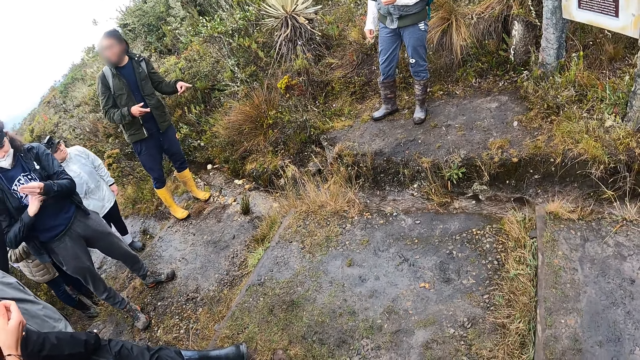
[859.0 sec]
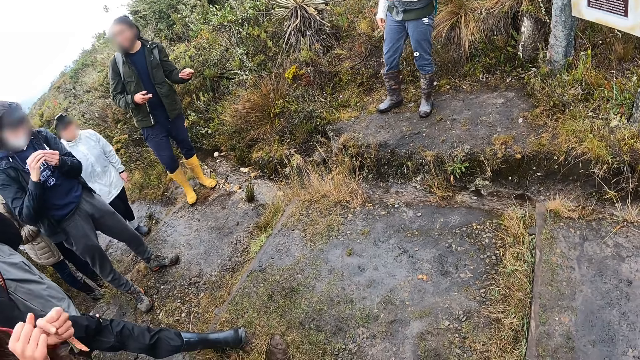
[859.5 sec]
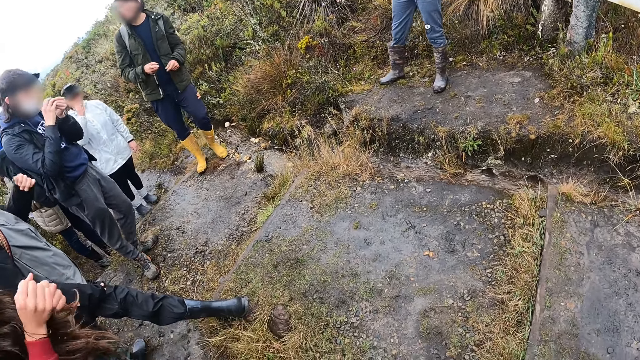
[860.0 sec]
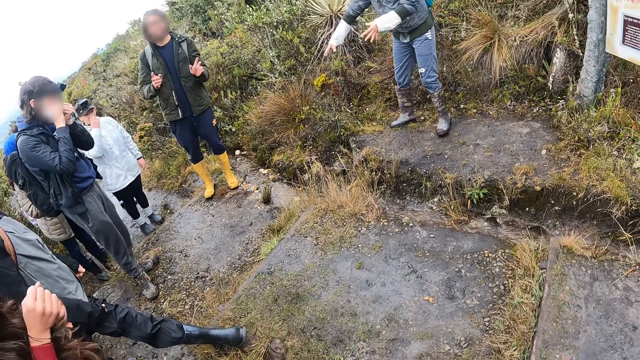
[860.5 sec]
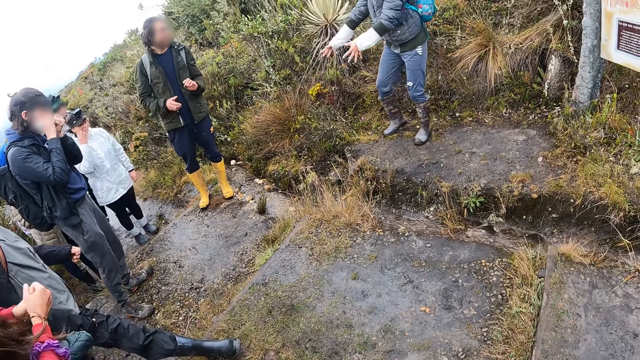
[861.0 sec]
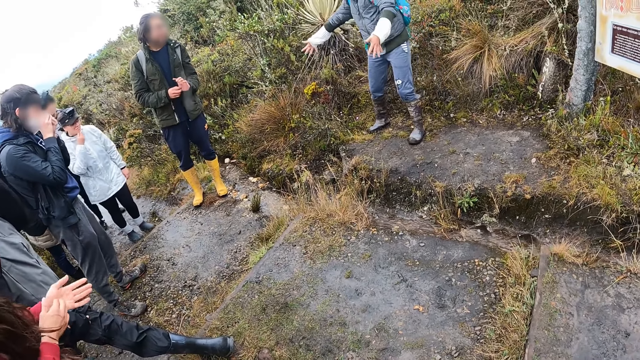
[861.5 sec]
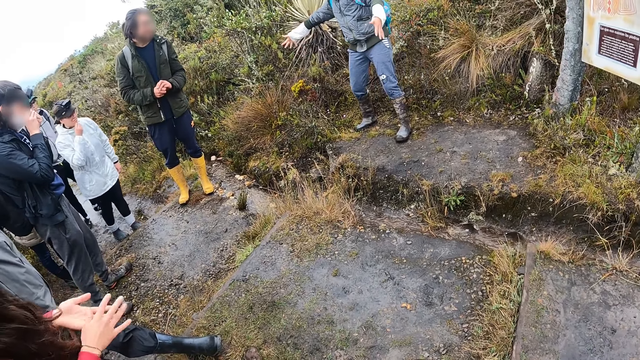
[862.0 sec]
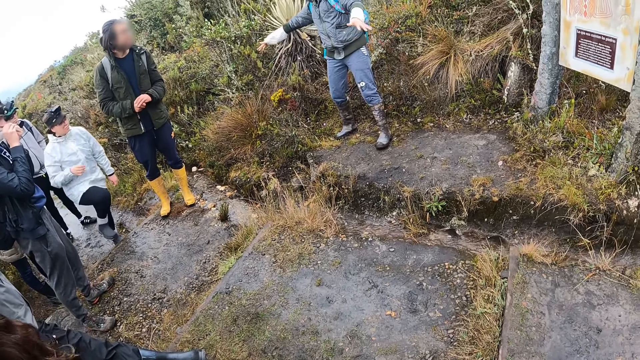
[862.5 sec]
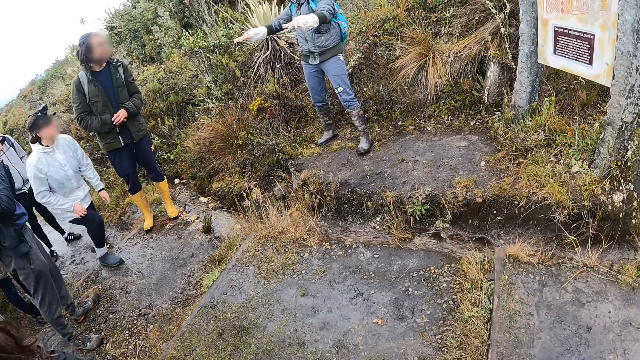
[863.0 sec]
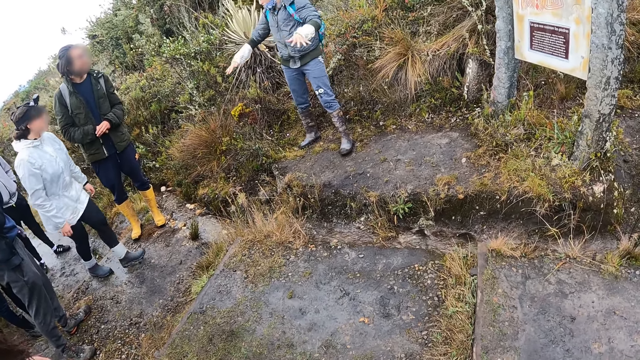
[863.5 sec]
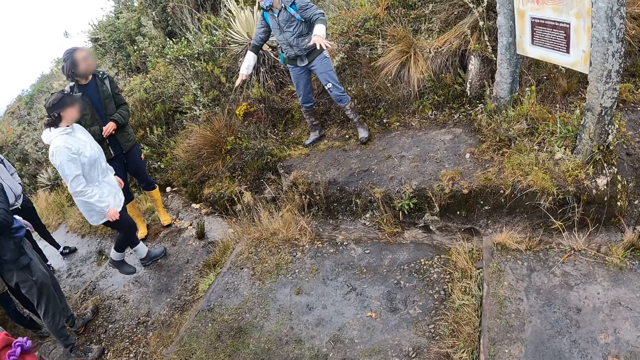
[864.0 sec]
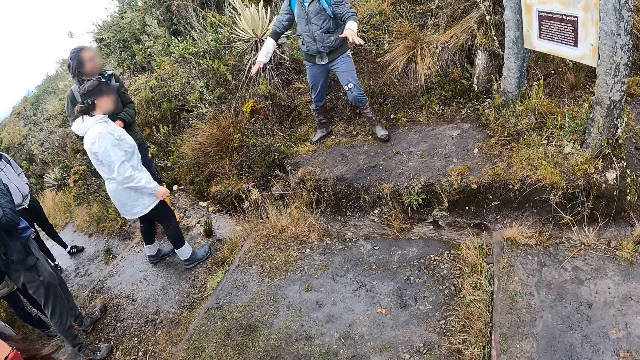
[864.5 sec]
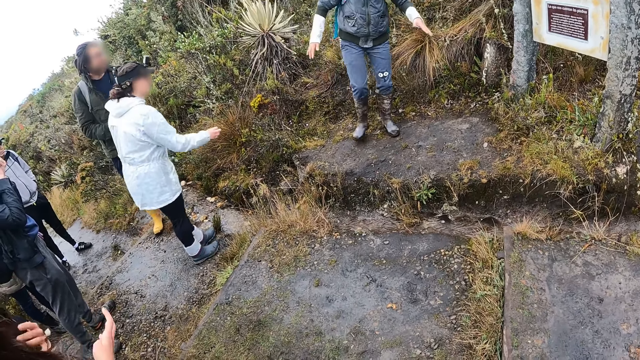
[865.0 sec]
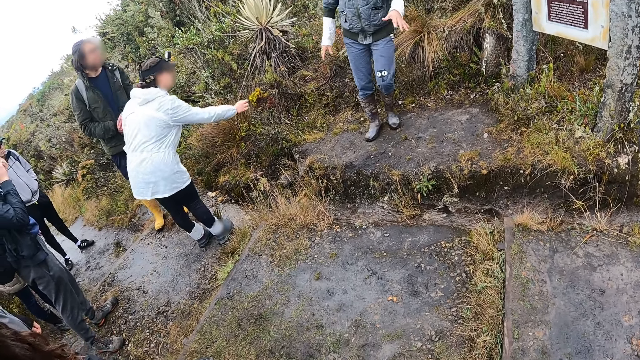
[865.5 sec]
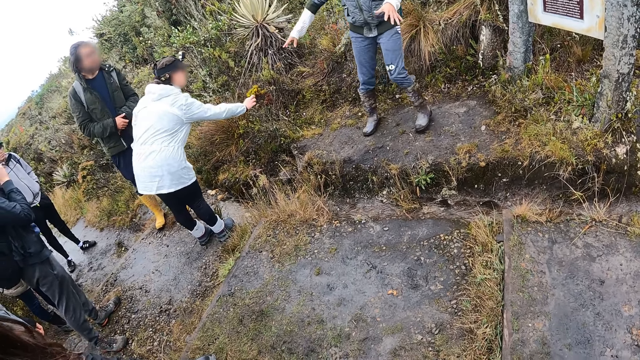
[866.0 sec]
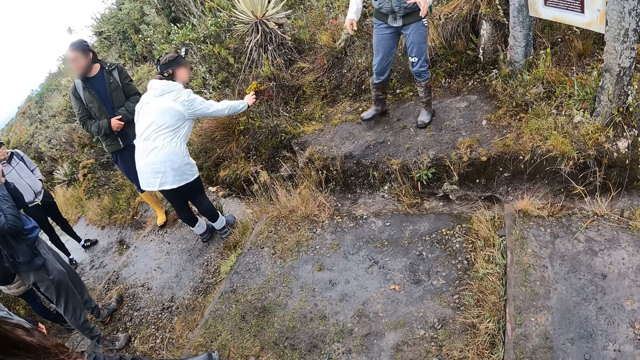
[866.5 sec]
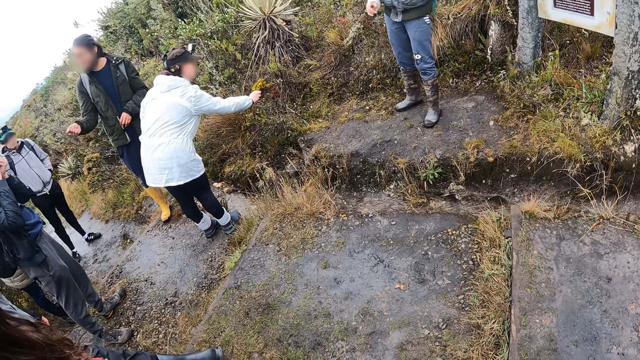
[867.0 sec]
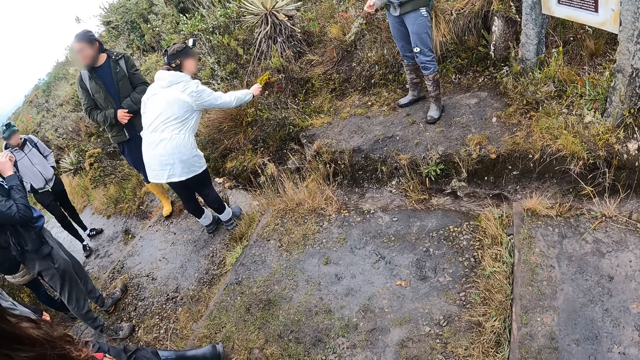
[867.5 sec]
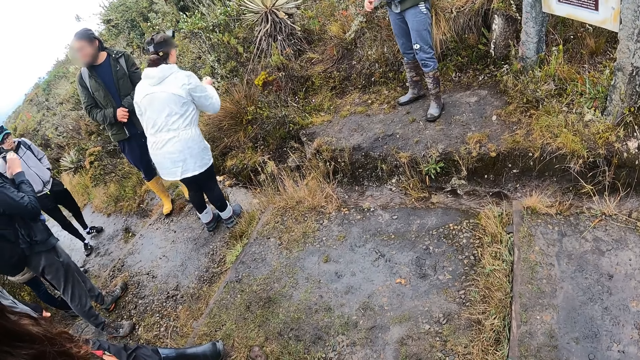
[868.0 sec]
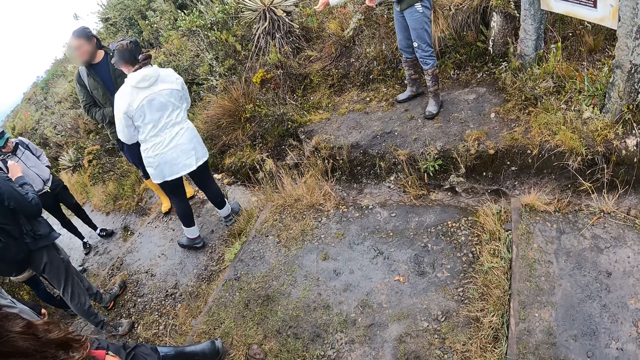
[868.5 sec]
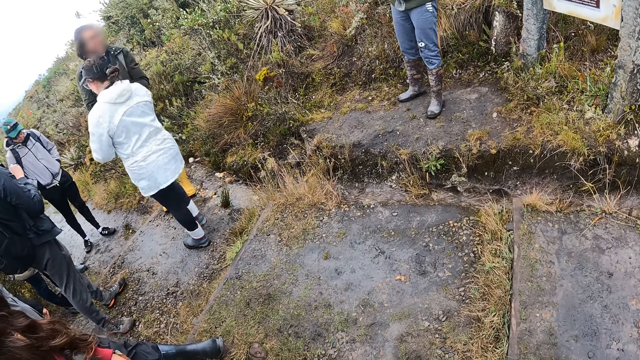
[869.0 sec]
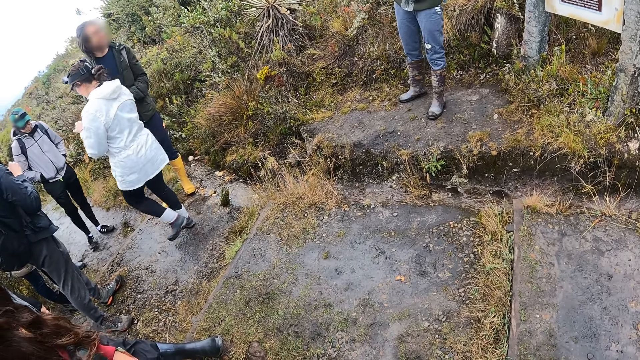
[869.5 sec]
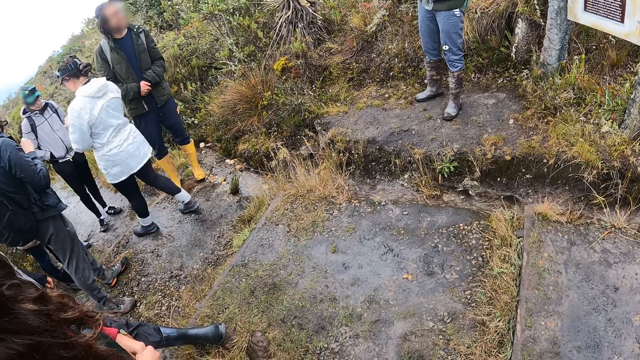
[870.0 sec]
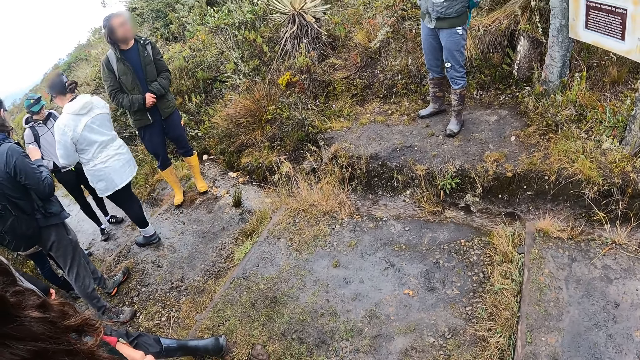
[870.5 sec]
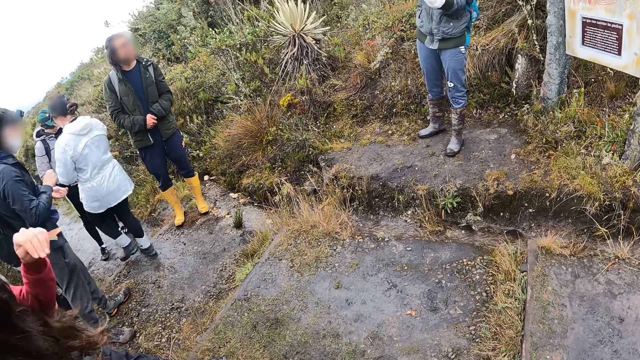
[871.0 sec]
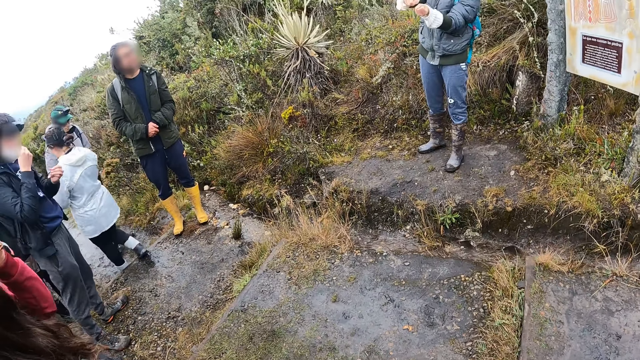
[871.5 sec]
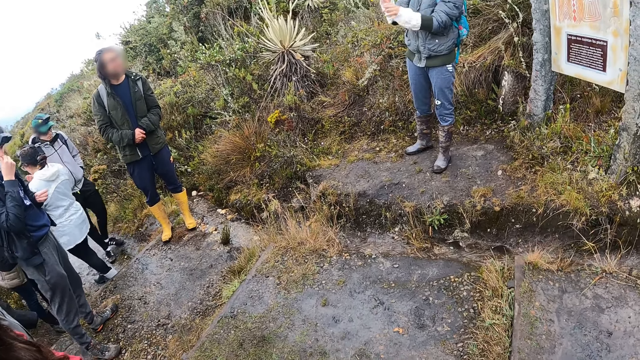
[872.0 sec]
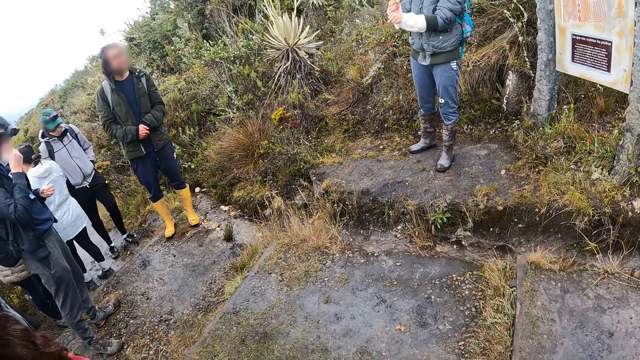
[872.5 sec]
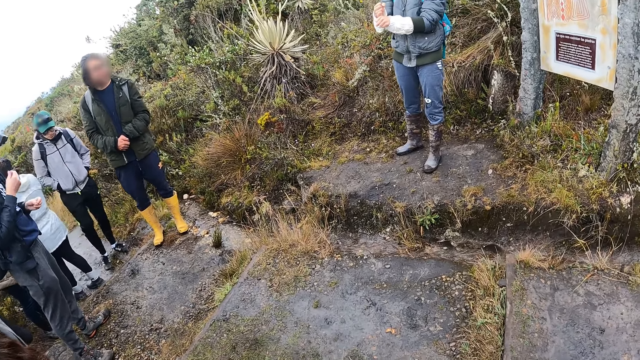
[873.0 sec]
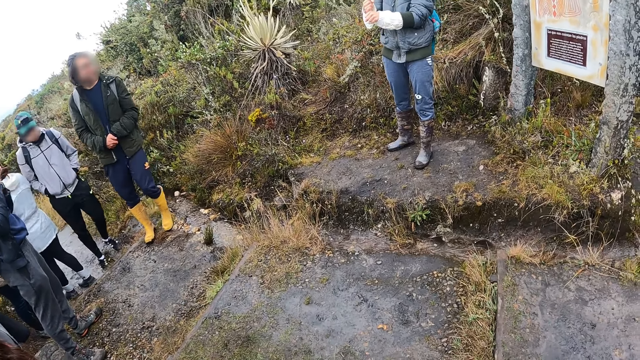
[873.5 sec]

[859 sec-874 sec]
A woman moves her hands. Another woman uses gestures. The first woman wipes her hands. The first woman moves her hands. The second woman walks around. A third woman touches the plant with her right hand. The third woman cuts the plant with her right hand. A fourth woman speaks to the group of people. The second woman uses gestures. The first woman touches her face.

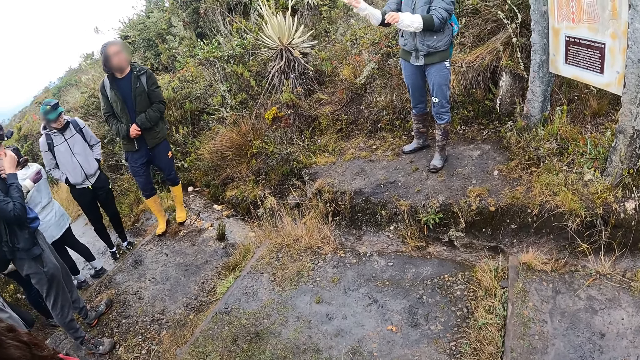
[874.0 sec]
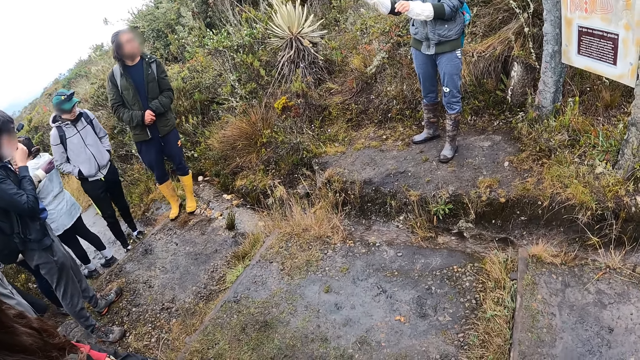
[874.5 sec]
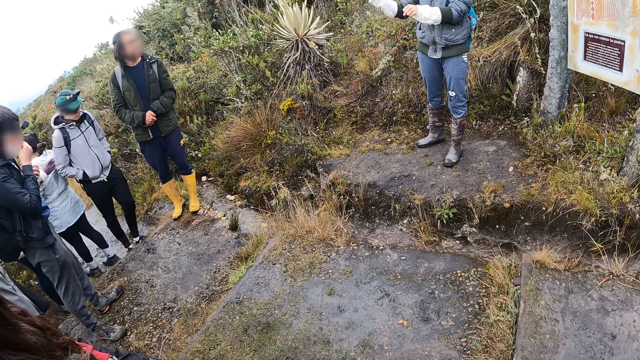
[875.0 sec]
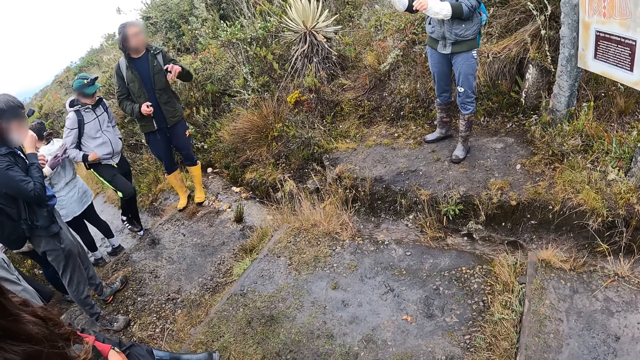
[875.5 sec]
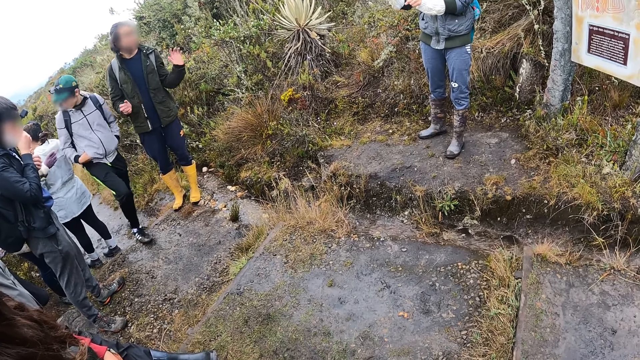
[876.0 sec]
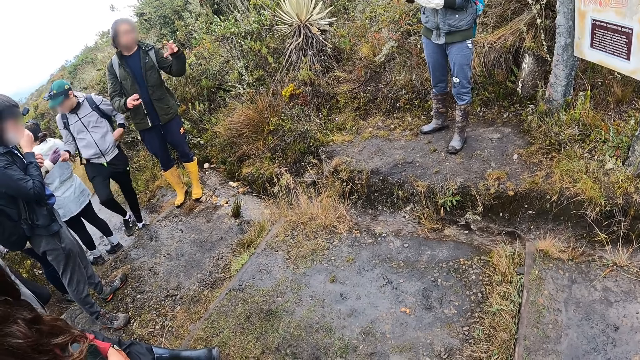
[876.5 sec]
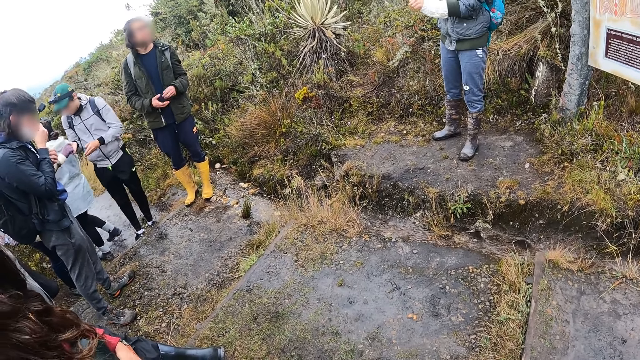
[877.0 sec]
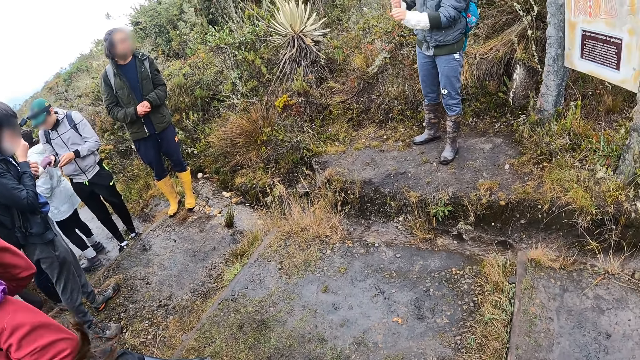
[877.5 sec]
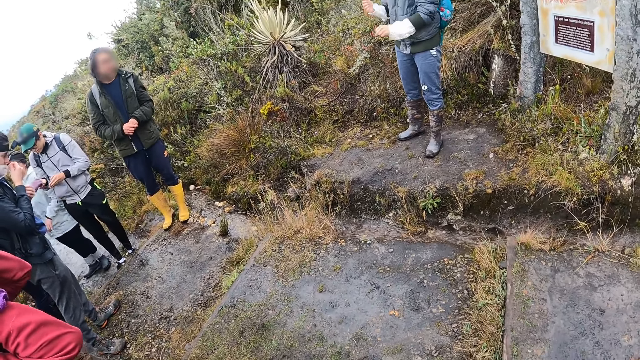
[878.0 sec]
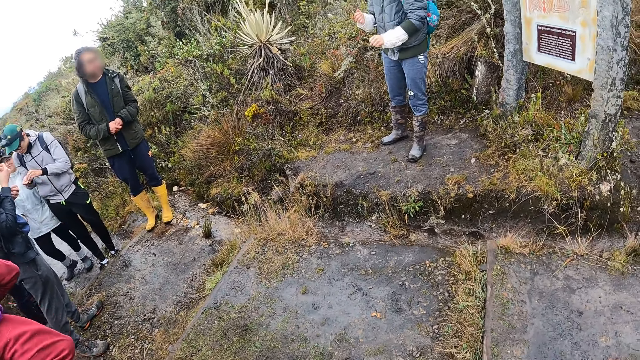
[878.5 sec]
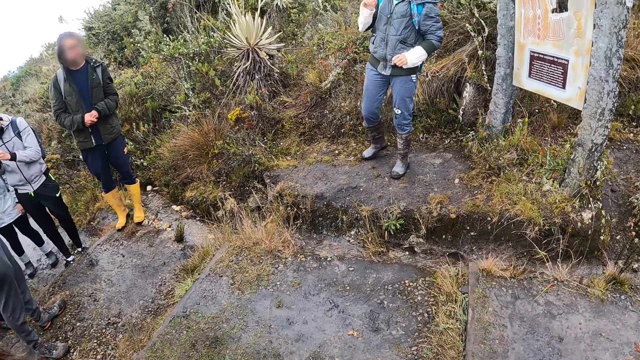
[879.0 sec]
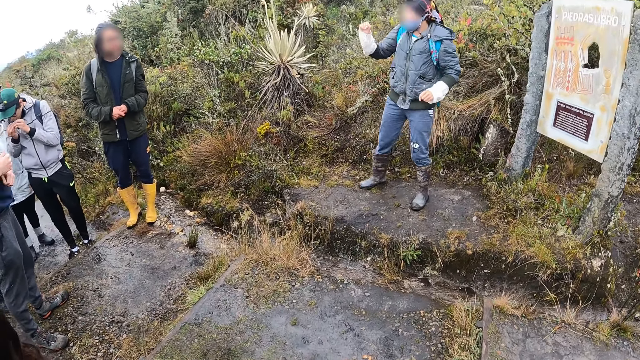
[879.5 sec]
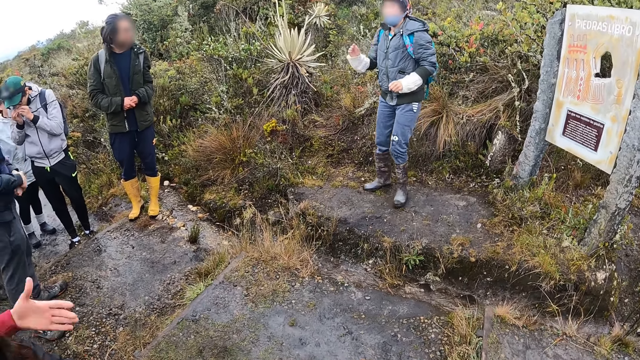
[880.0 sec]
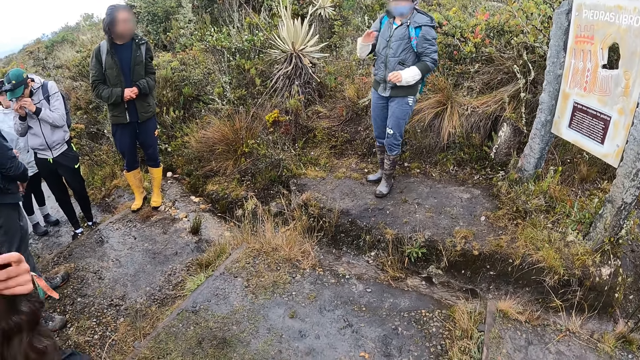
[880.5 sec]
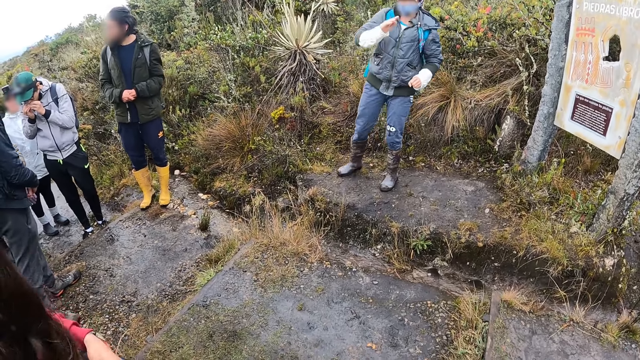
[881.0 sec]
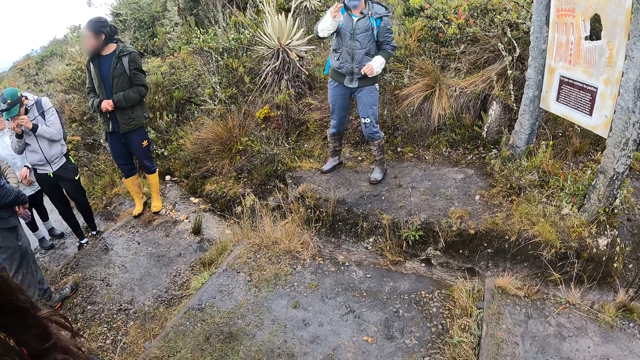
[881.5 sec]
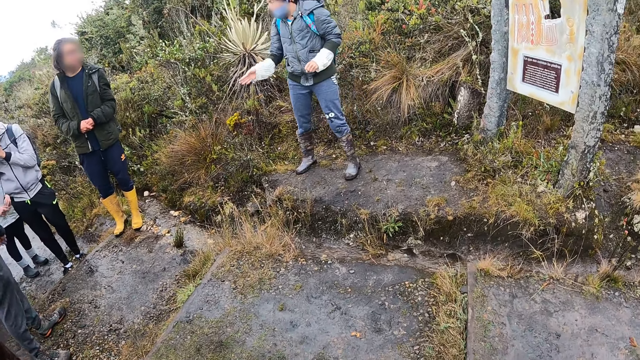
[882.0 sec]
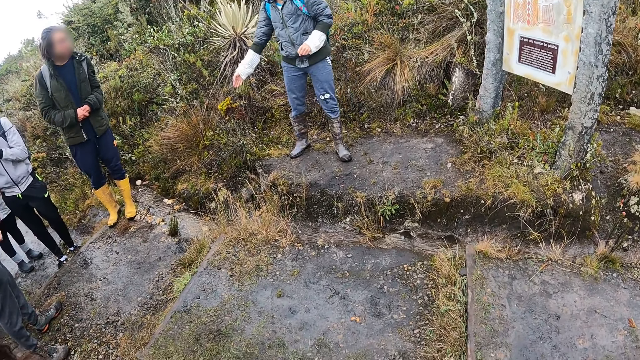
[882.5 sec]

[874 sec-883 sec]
A woman moves her hands. Another woman walks around.
